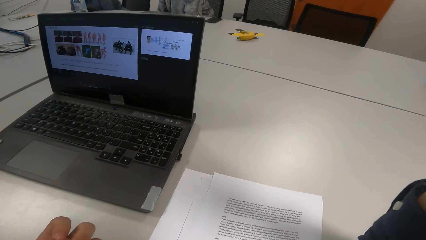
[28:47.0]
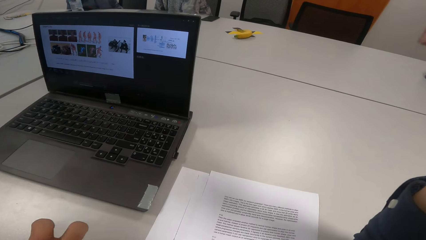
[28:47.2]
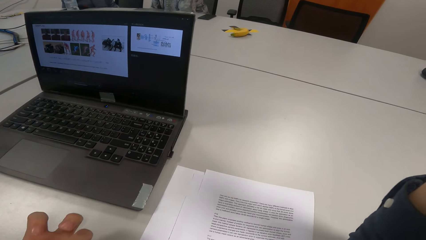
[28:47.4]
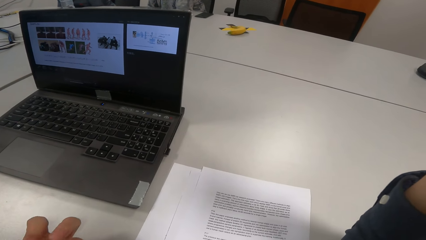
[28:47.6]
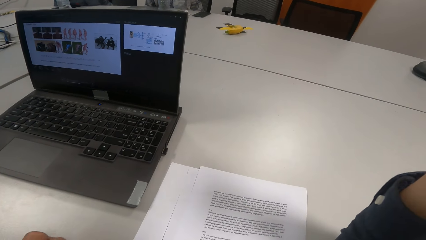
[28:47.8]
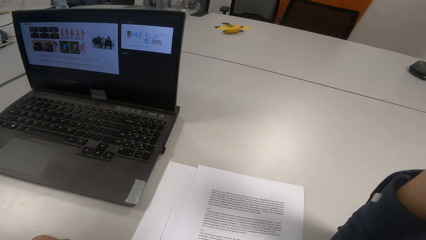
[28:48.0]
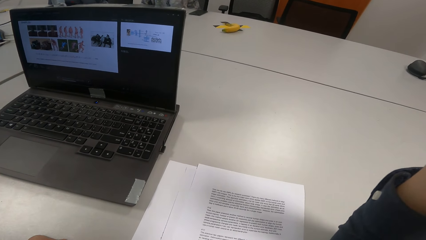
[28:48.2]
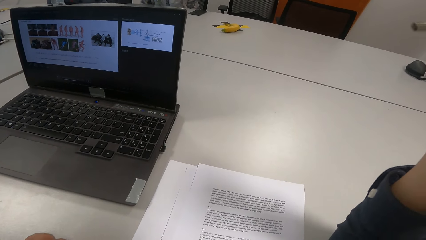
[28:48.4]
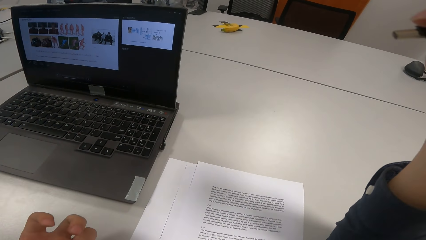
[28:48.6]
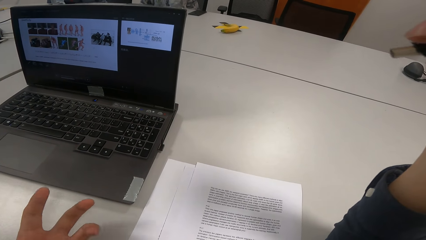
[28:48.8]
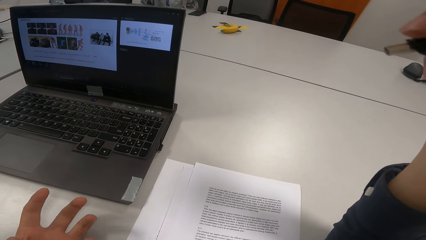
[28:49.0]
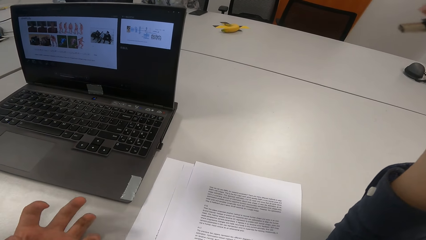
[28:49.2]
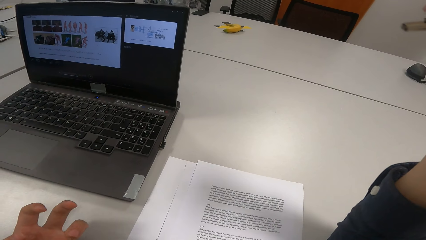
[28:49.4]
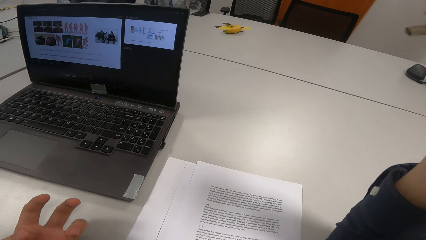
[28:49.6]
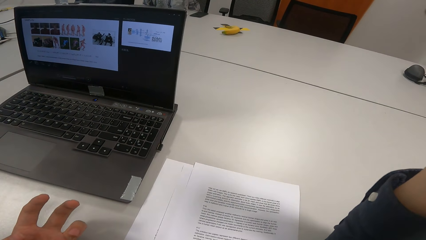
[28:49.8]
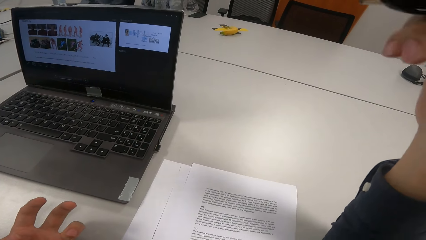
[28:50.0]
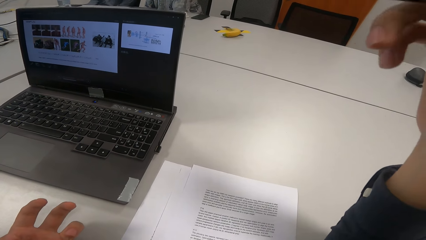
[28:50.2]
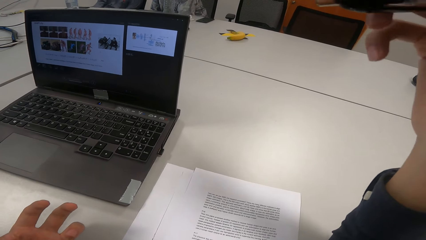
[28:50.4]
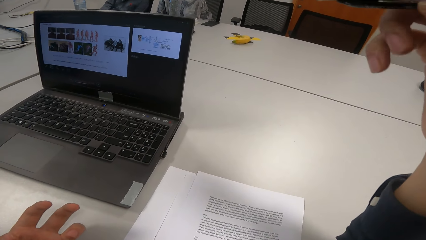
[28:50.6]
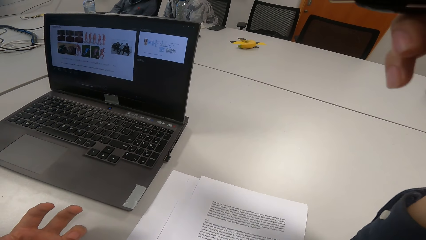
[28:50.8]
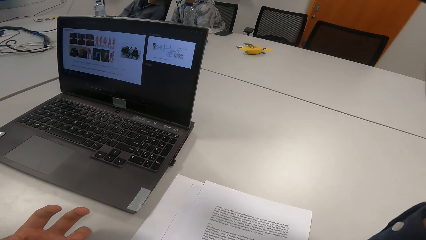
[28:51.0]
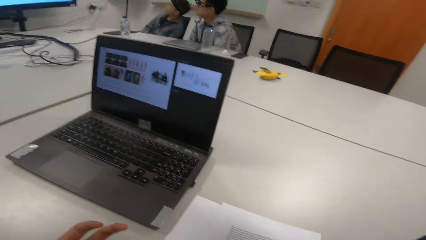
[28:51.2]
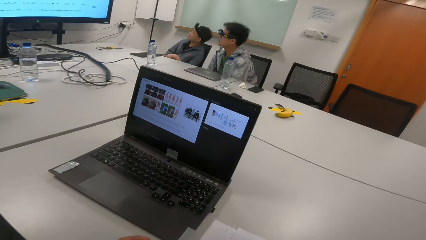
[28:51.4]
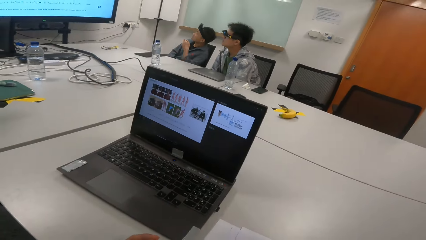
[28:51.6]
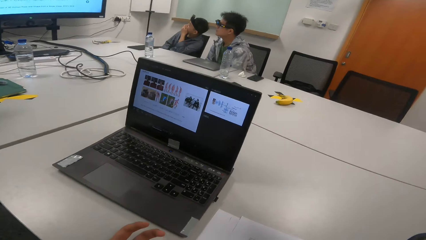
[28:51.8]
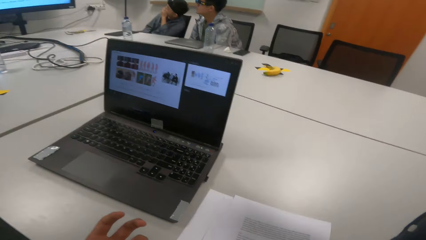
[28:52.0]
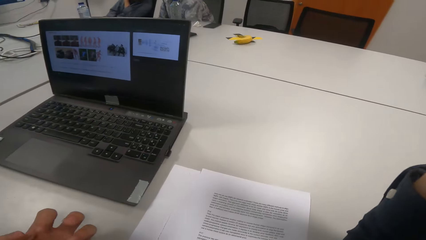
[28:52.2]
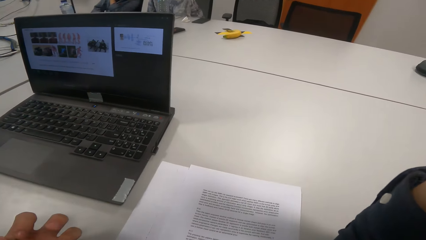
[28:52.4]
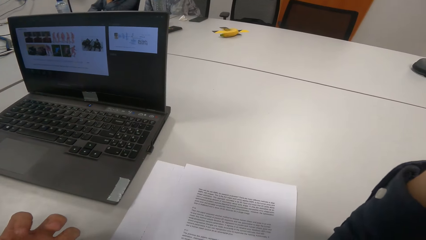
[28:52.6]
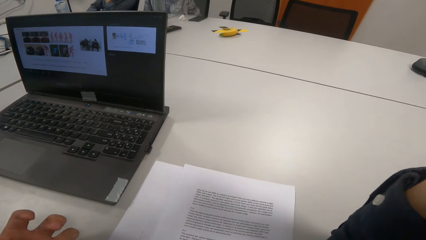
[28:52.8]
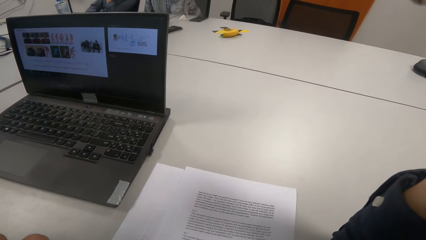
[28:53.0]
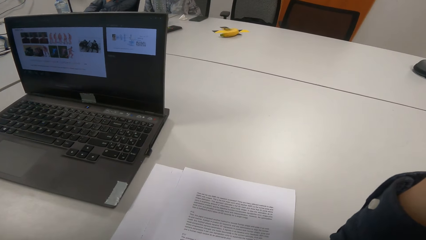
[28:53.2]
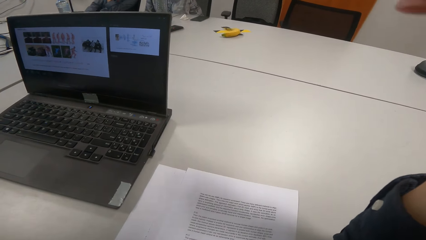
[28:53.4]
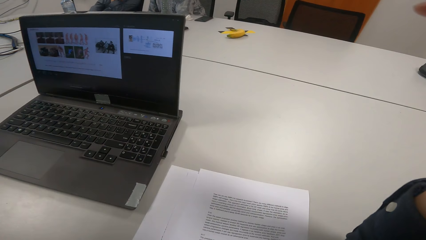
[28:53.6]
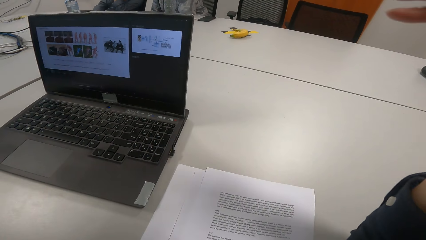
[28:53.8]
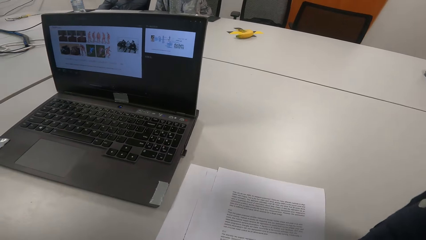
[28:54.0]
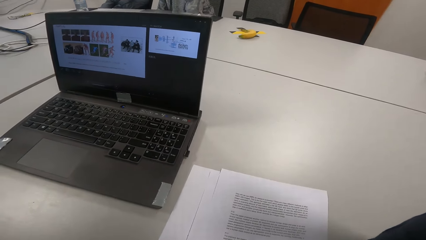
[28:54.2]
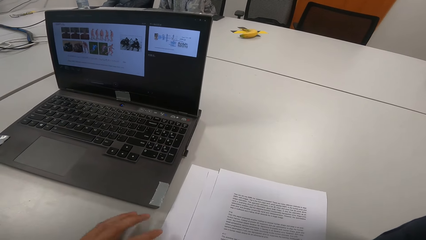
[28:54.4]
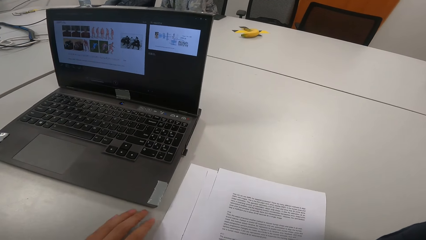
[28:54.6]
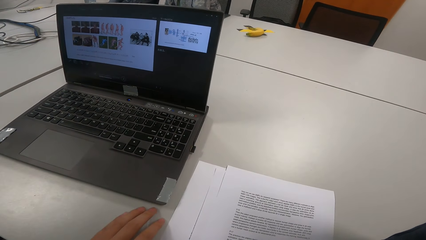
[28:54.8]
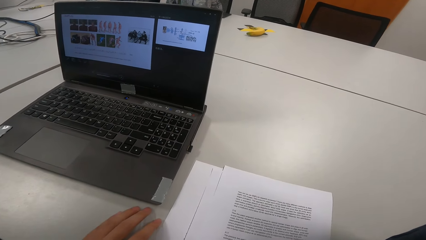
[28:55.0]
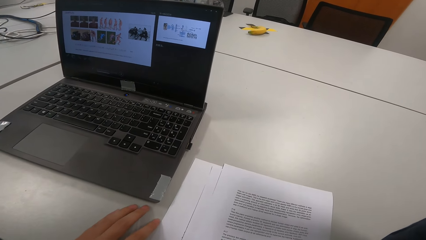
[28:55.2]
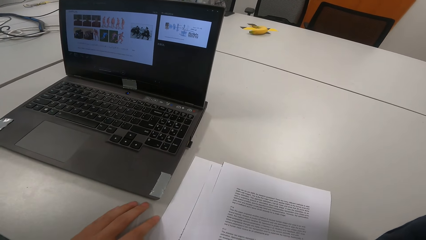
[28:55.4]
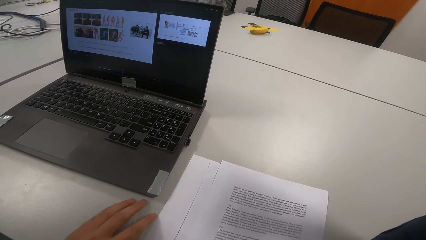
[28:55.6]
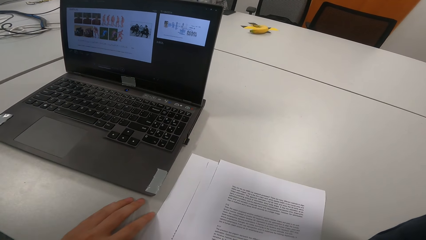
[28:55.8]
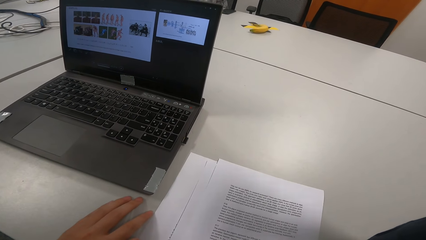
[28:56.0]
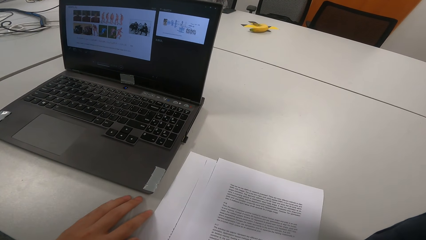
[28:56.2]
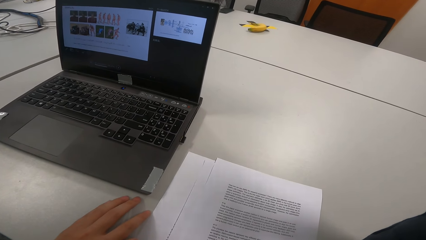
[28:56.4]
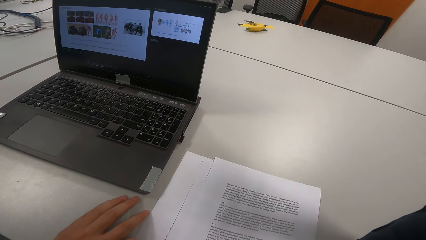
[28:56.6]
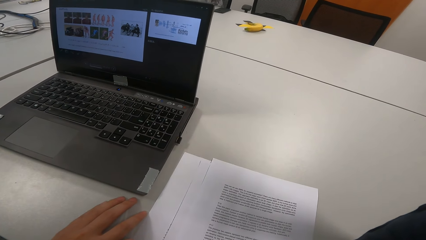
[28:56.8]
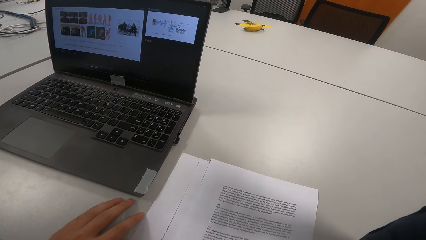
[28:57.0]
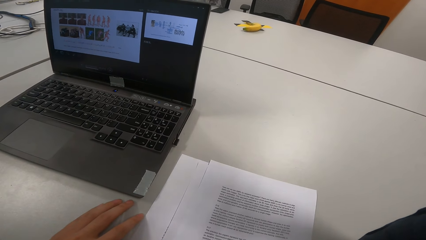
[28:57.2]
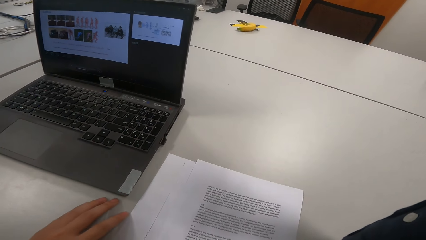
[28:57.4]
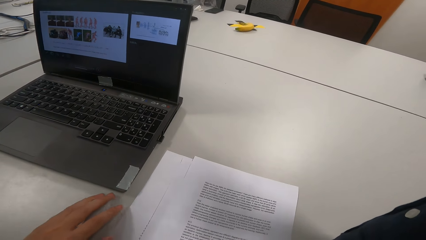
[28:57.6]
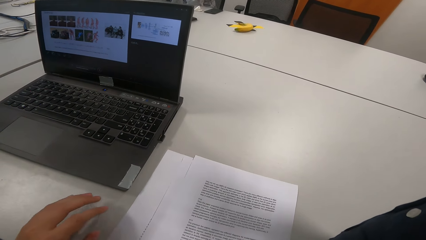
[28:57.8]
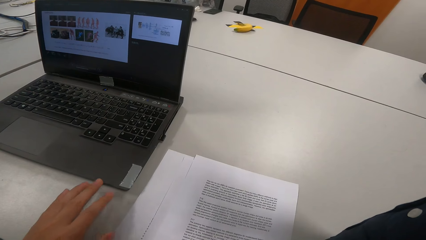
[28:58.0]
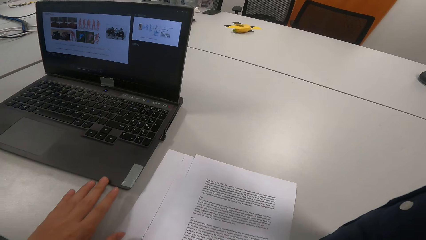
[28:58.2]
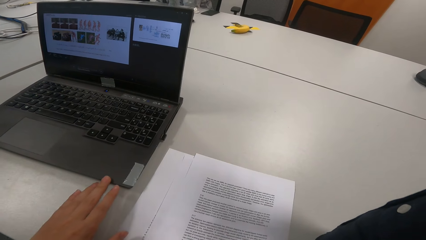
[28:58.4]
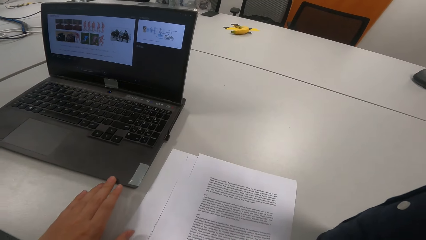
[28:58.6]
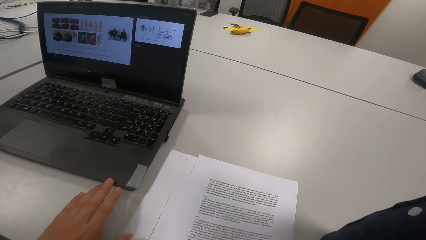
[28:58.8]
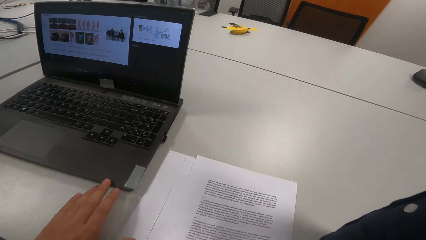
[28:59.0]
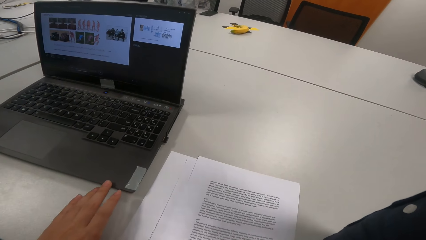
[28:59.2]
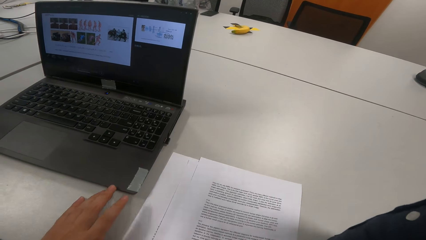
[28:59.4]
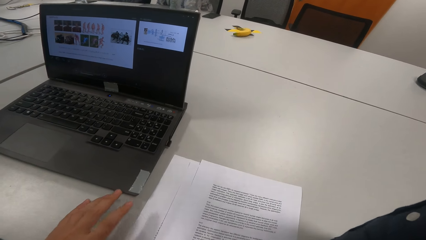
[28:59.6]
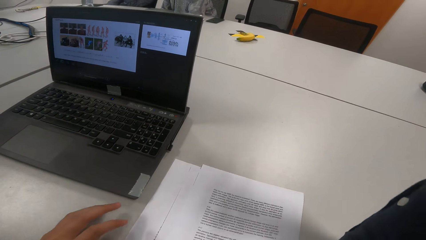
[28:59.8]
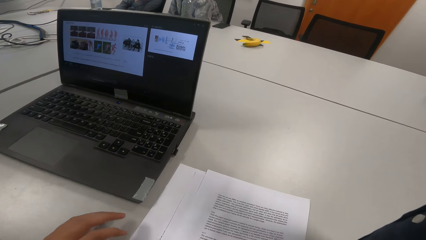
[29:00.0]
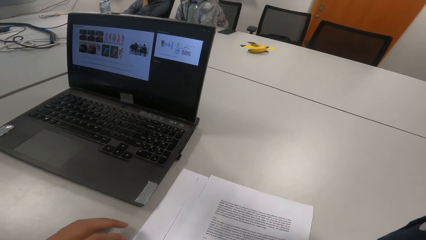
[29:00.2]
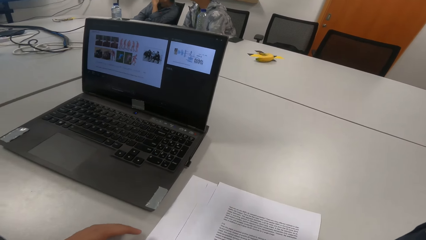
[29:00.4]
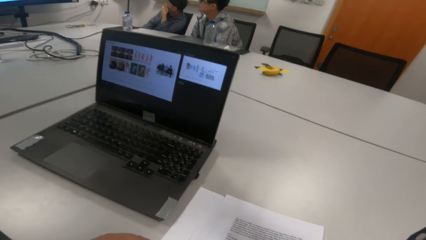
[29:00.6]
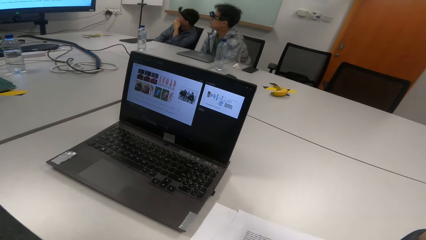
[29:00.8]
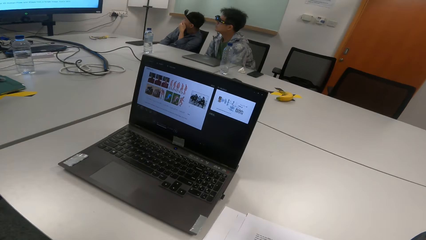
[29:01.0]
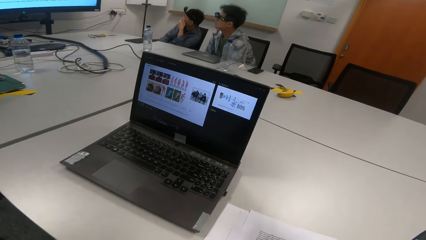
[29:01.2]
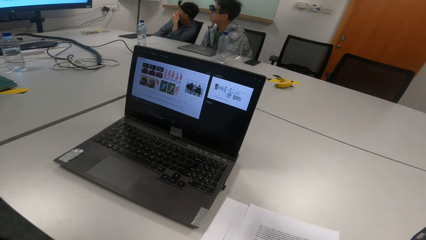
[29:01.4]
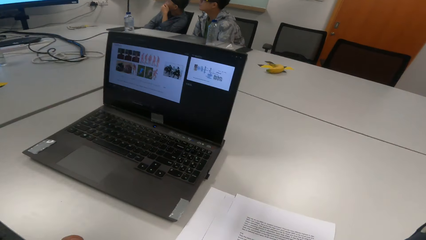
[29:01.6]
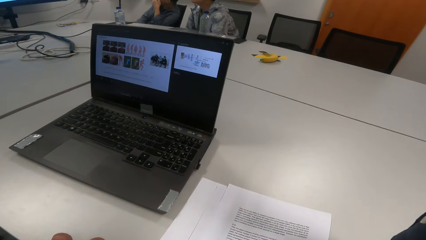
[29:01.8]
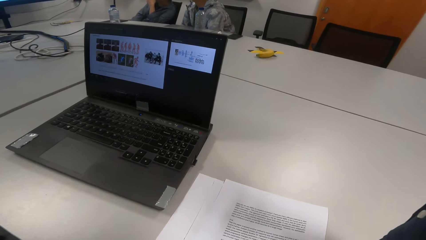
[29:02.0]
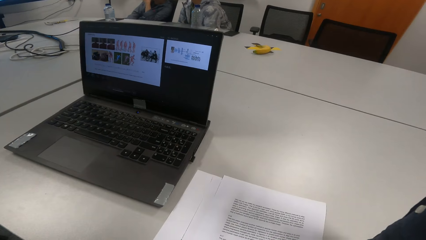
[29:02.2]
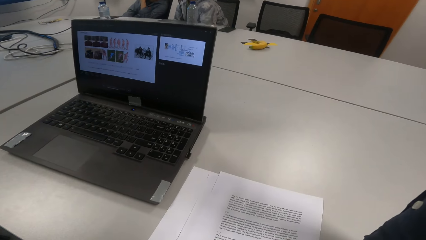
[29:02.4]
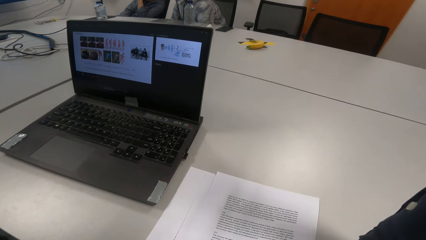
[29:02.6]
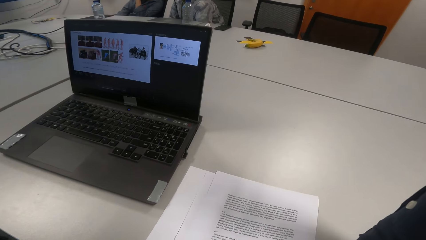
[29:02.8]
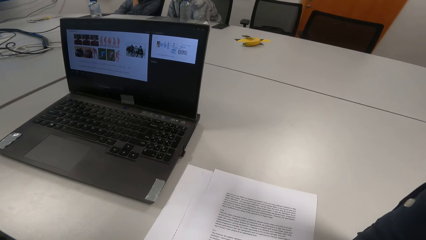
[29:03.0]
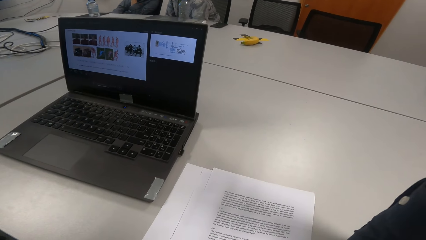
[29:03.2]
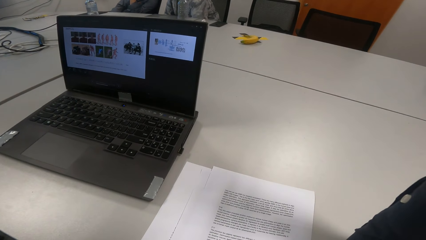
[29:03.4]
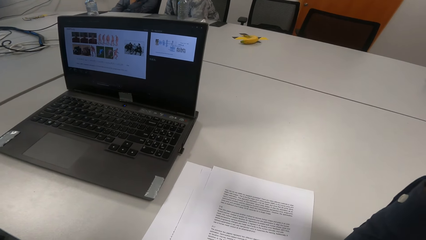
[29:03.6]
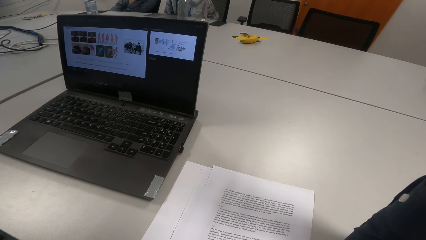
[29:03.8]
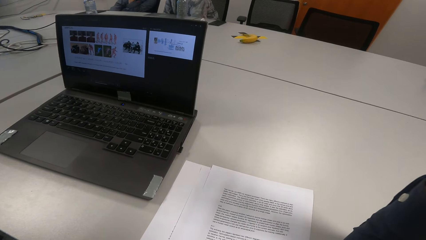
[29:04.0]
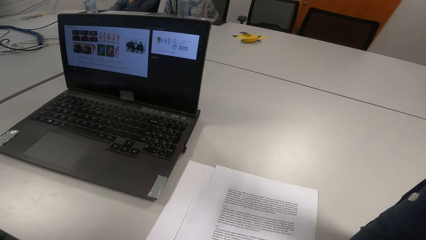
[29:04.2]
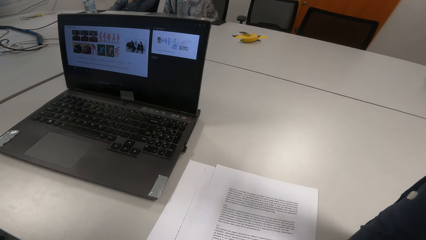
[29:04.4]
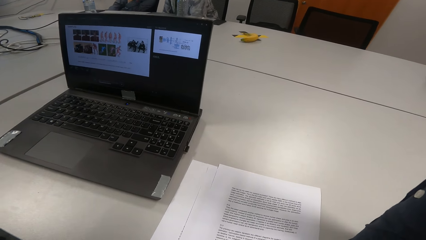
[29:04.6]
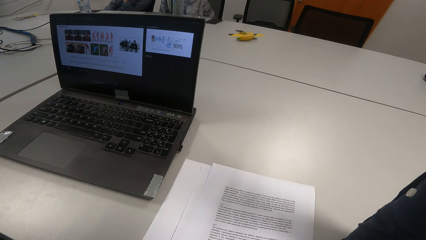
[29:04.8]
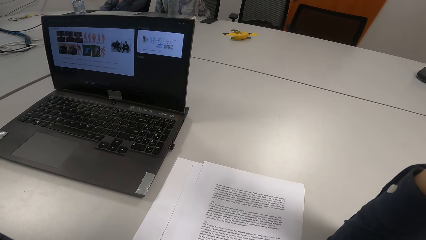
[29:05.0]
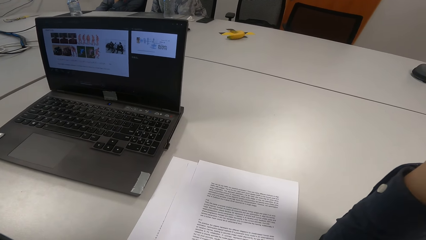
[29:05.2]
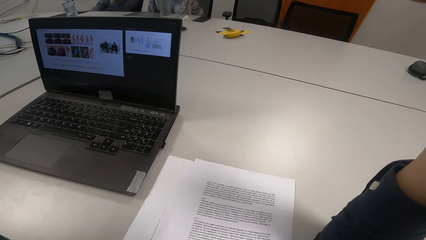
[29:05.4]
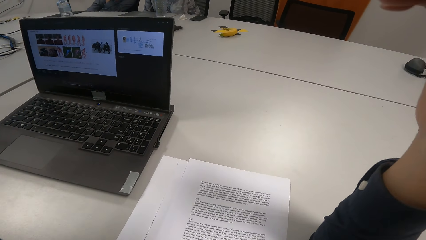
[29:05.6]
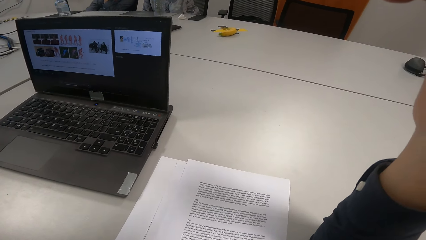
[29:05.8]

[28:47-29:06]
A child touches his mouth.
